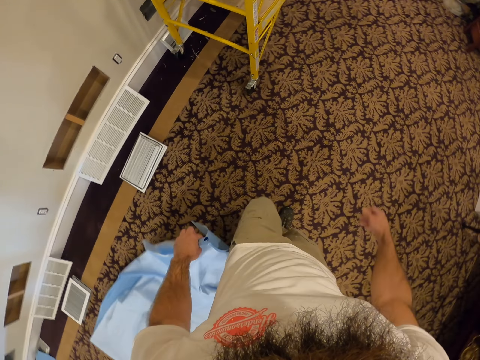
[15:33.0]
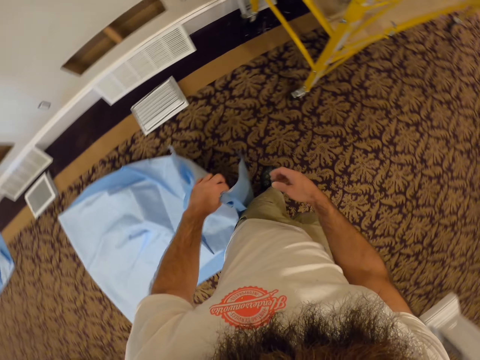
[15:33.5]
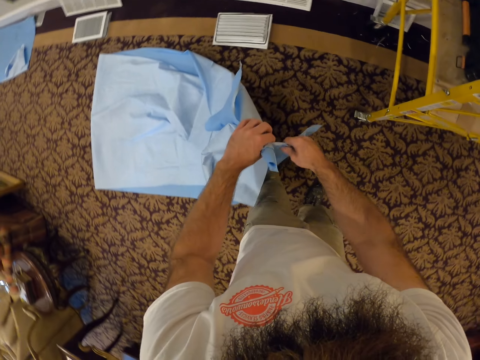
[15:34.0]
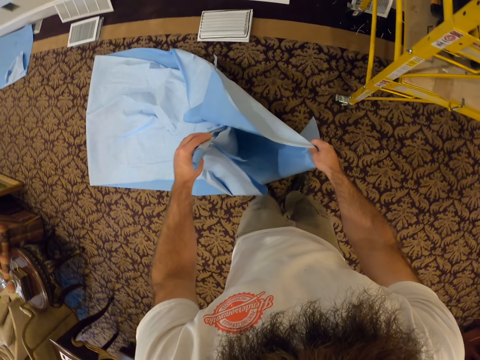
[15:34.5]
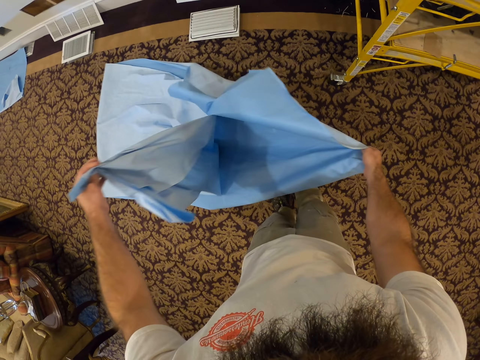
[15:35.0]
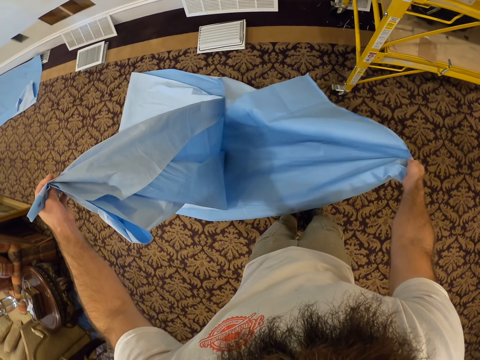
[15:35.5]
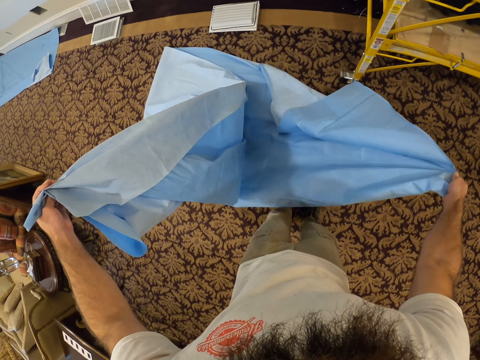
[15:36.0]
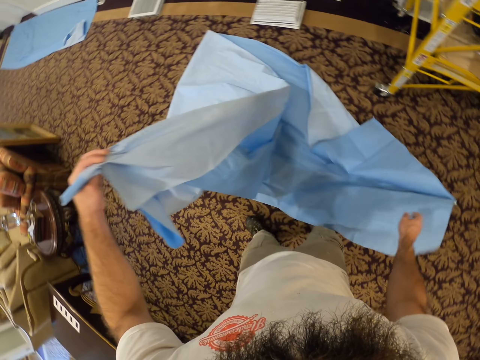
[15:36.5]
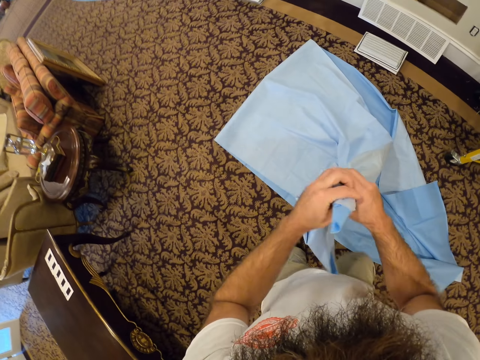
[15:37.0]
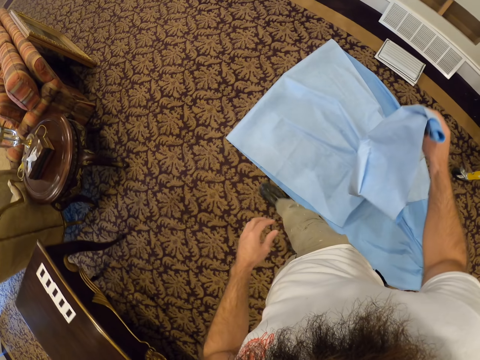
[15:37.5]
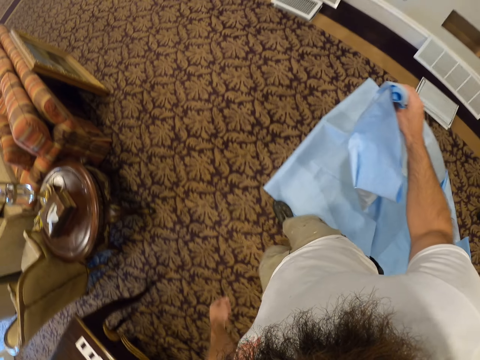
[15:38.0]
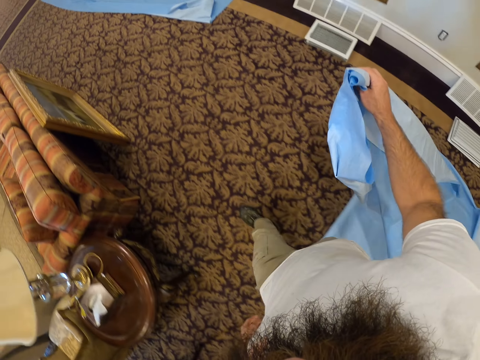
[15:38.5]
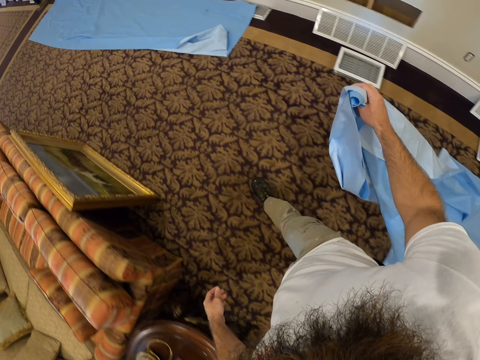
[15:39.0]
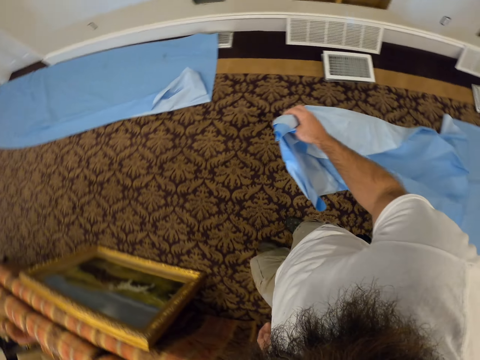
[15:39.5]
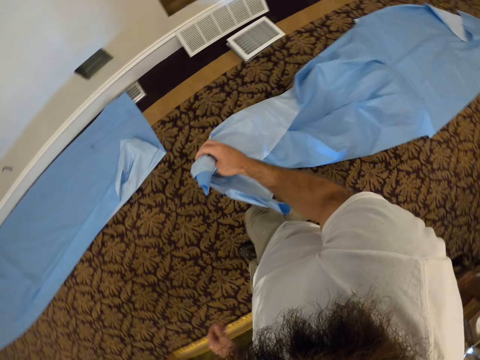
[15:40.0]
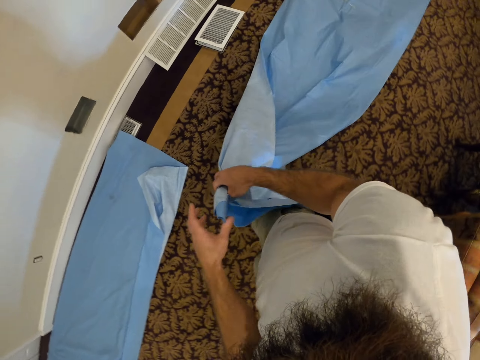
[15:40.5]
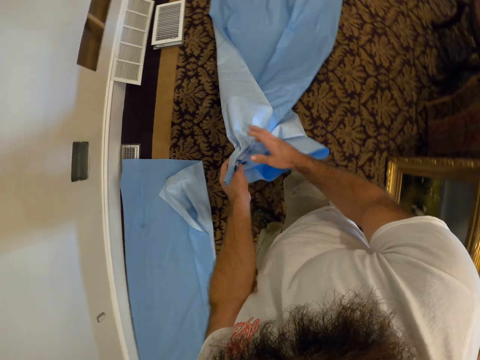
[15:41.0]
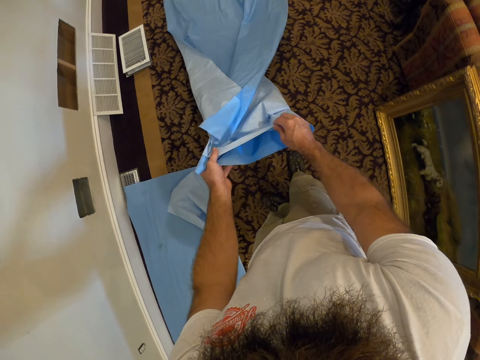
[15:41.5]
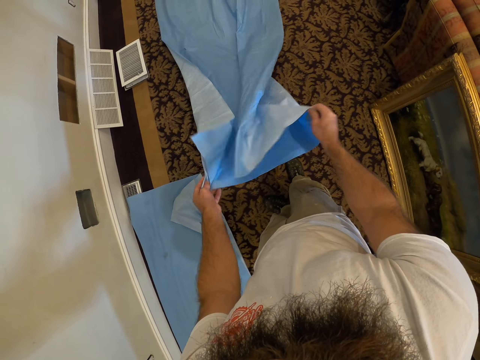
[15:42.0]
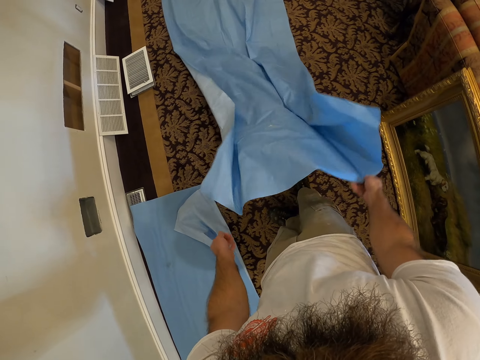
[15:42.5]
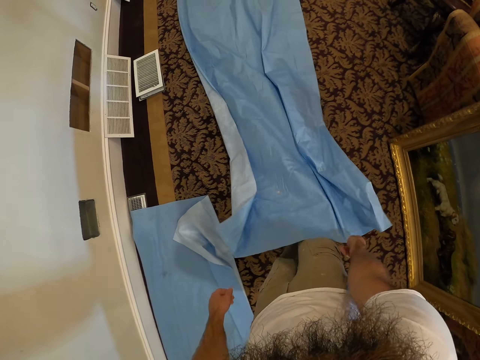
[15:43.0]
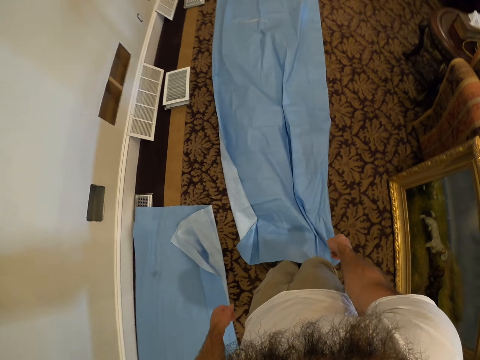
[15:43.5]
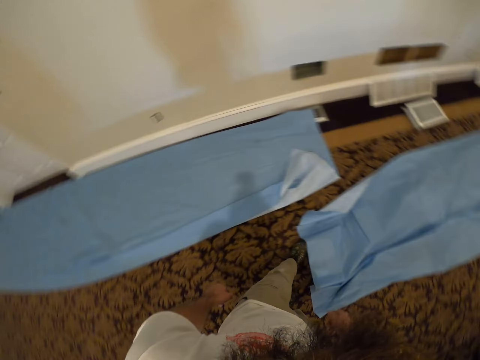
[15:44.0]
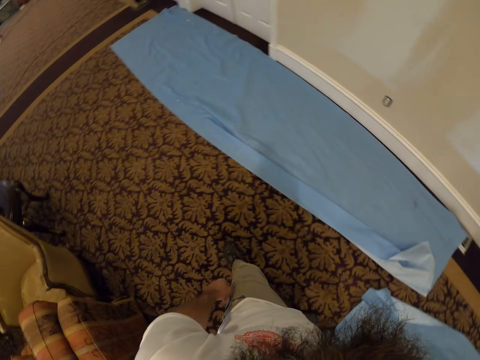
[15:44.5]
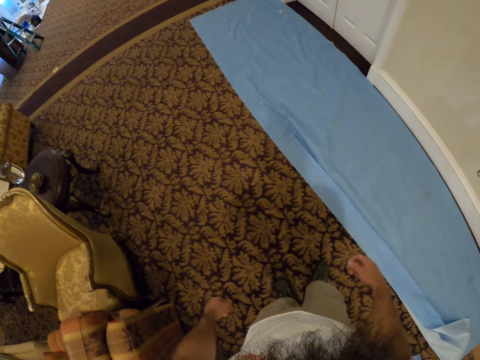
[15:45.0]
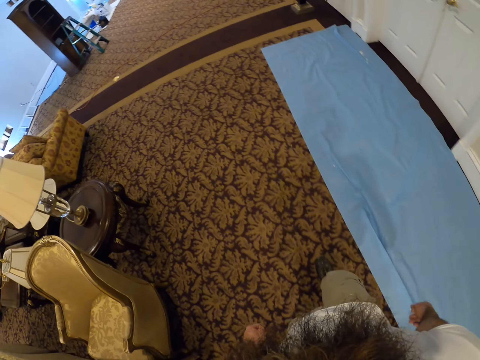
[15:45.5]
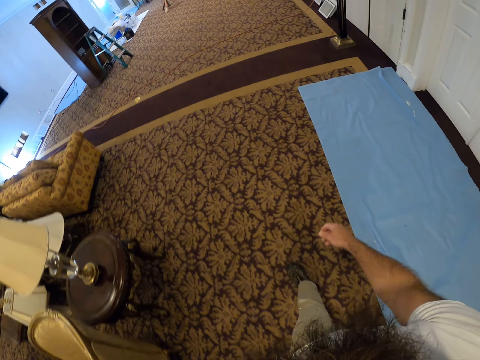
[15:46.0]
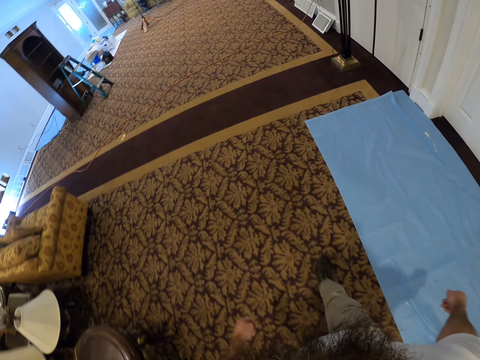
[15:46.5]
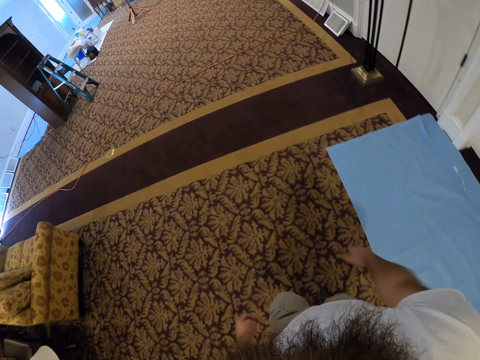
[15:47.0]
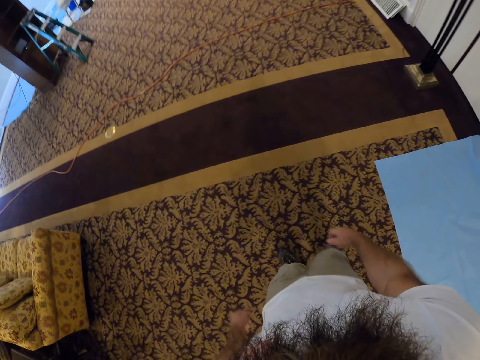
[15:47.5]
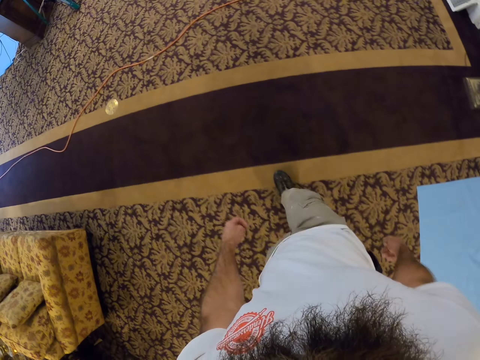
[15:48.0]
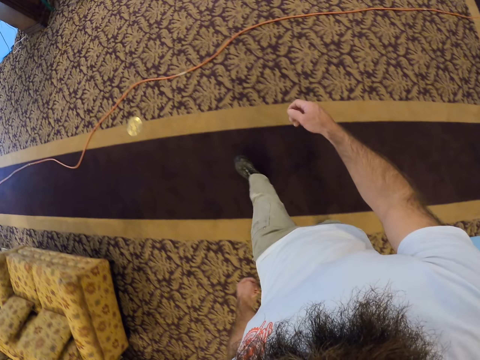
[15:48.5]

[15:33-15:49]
The camera wearer turns left. He holds the sheet with his right hand. He opens the sheet in his hands. He drops a part of the sheet in his right hand on the floor. He transfers the sheet in his left hand to his right hand. He turns left and walks forward. He holds the sheet with his left hand. He turns right and faces forward. He opens the sheet with his right hand. He removes his left hand from the sheet. He drops the other part of the sheet in his right hand on the floor. He turns back and walks forward.

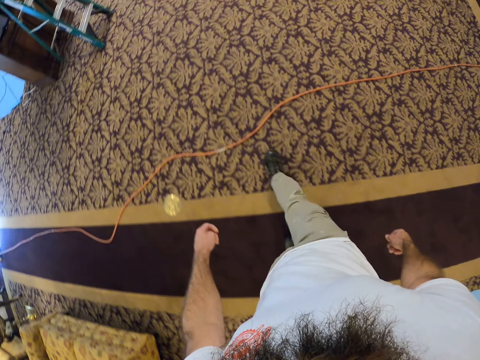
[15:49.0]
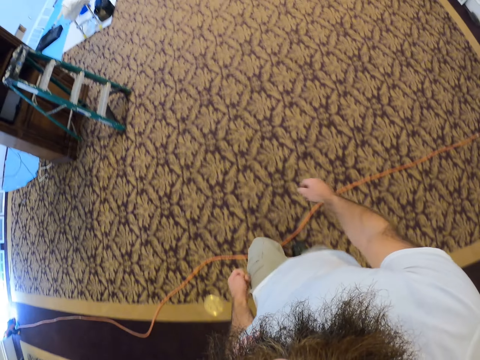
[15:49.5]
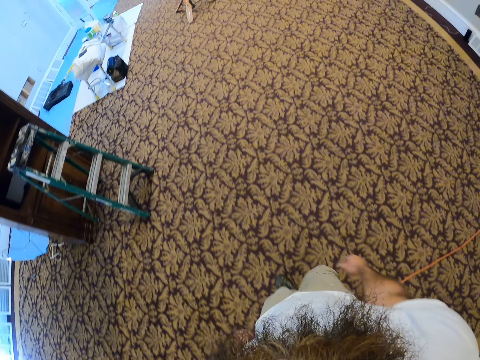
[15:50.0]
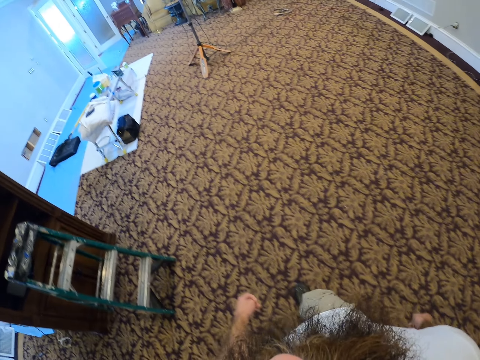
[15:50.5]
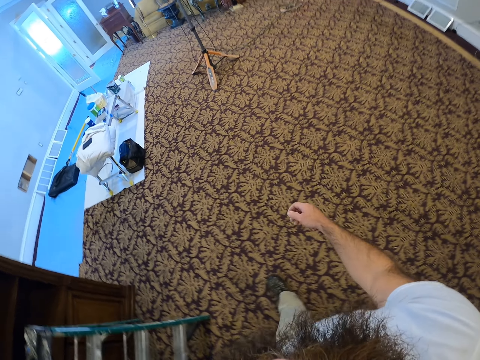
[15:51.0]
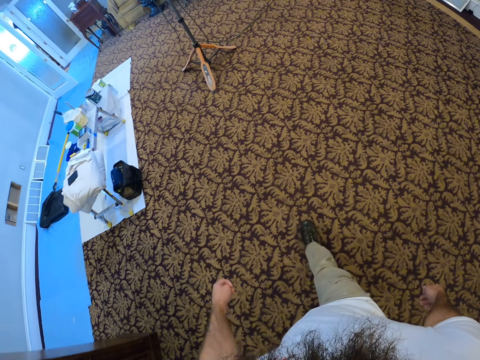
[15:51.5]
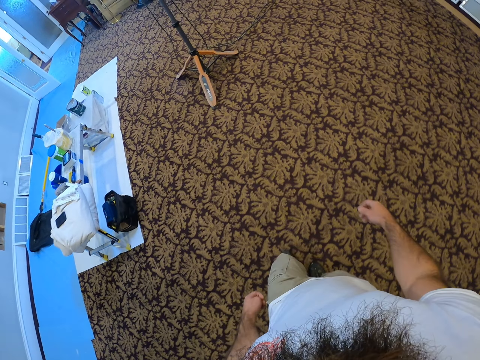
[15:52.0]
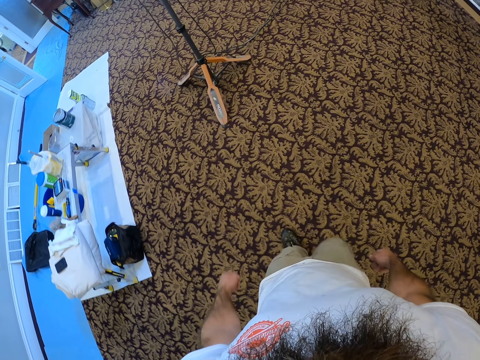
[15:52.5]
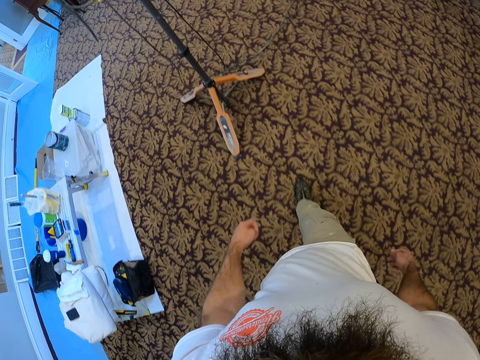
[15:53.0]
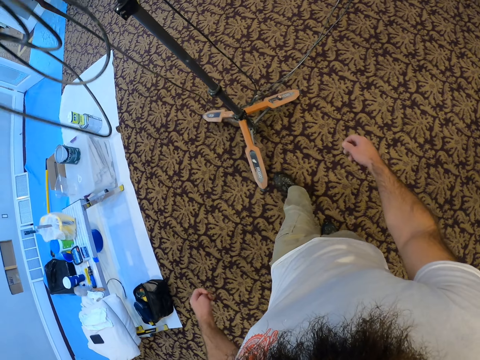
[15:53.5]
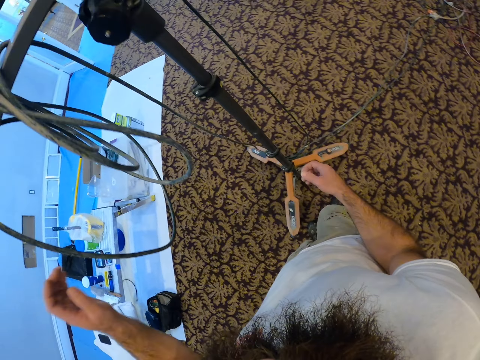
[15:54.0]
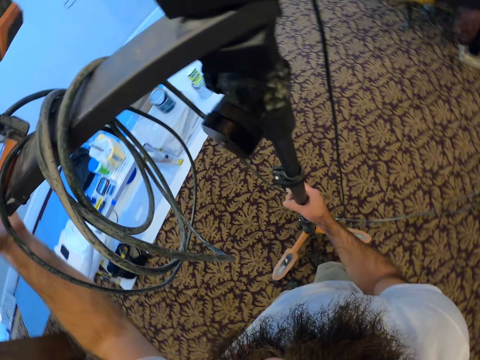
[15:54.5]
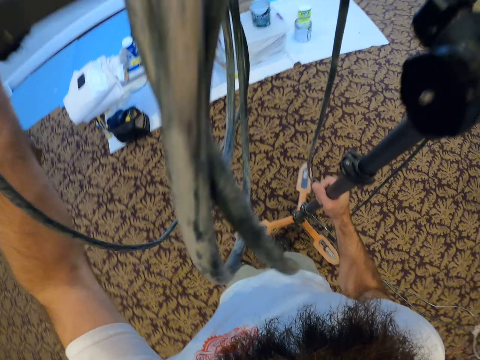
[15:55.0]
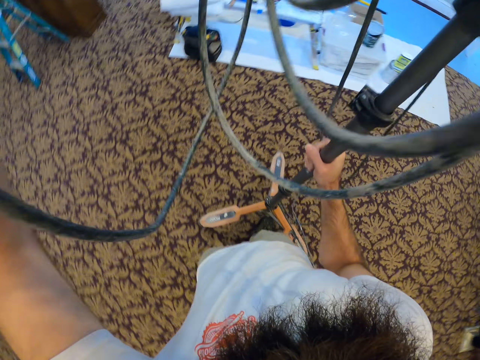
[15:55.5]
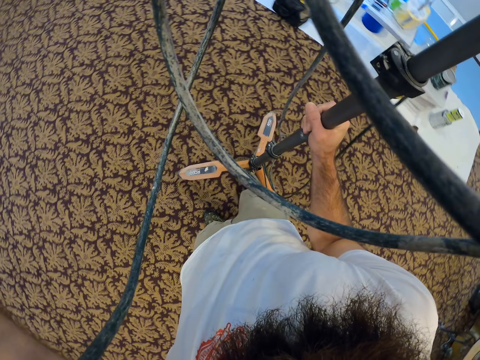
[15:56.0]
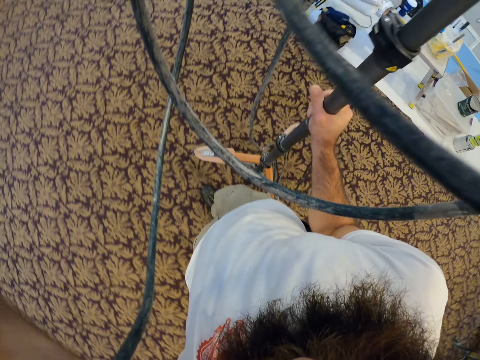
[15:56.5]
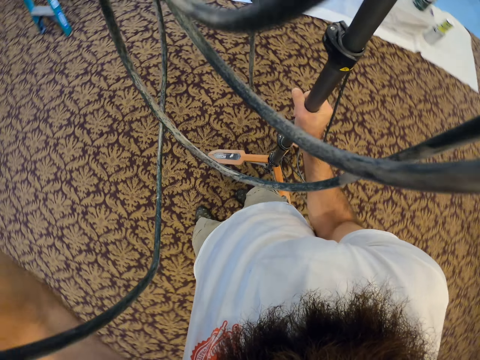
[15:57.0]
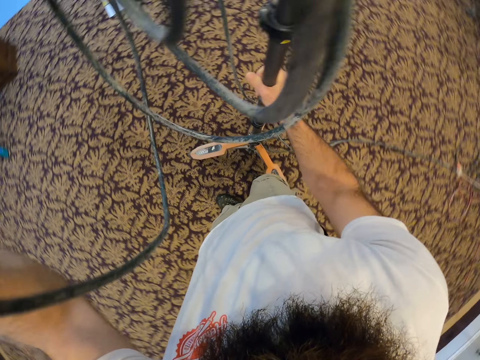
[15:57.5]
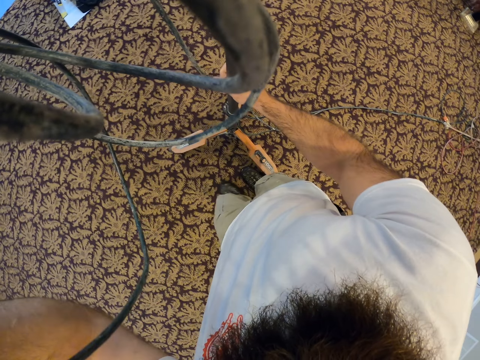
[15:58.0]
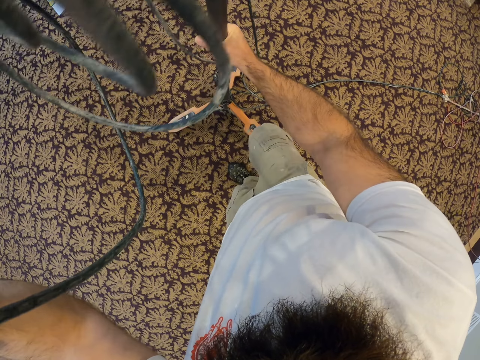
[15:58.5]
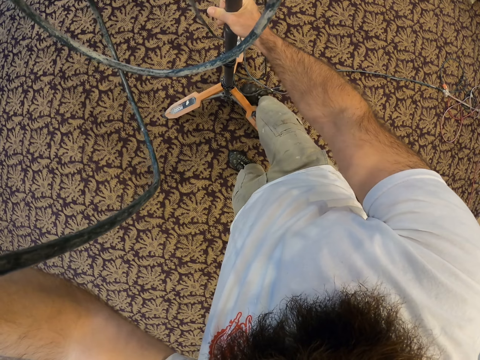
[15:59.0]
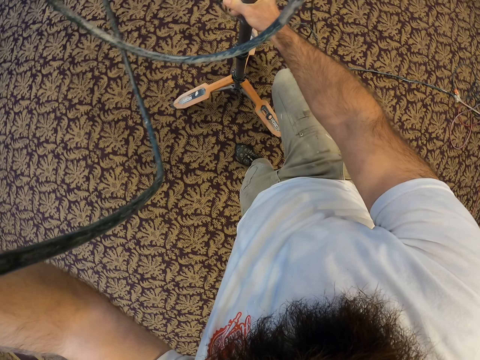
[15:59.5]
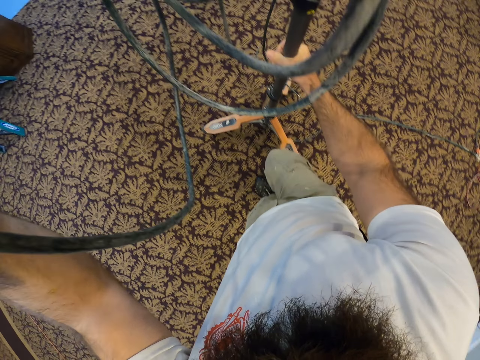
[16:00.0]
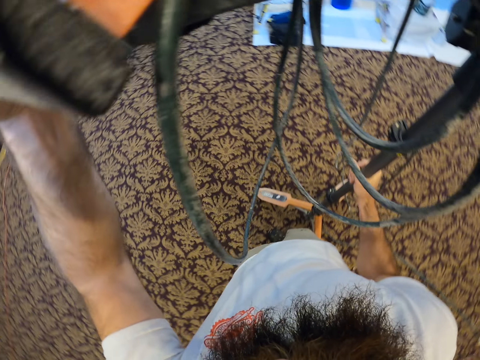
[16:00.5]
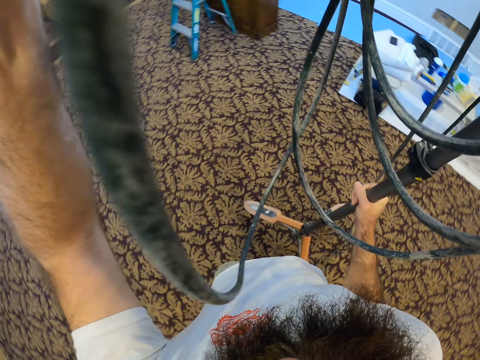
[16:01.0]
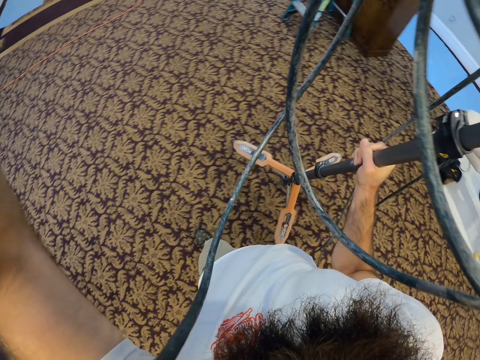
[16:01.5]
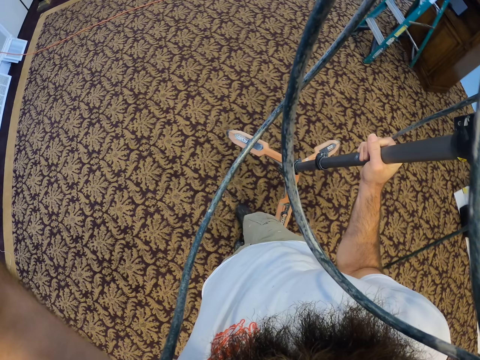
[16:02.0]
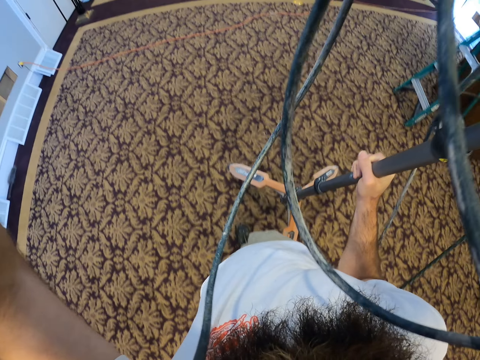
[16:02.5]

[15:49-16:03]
The camera wearer carries a stand with both hands. He lifts up the stand. He drops the stand in his hands on the floor. He moves a cable with his right leg. He carries the stand with both hands. He lifts up the stand. He walks forward.
